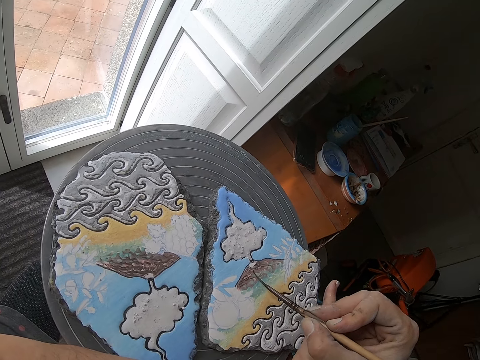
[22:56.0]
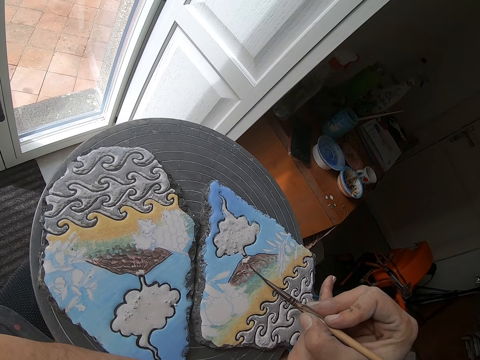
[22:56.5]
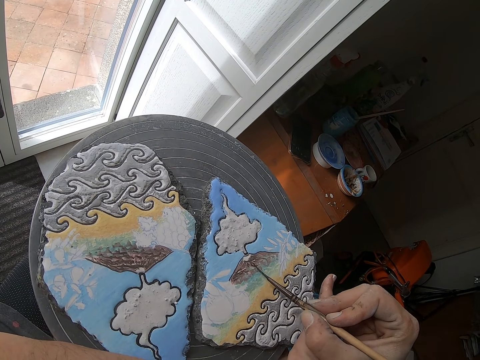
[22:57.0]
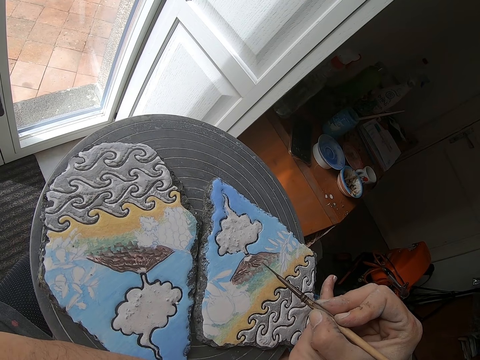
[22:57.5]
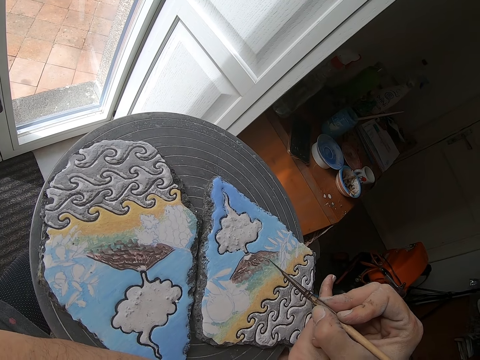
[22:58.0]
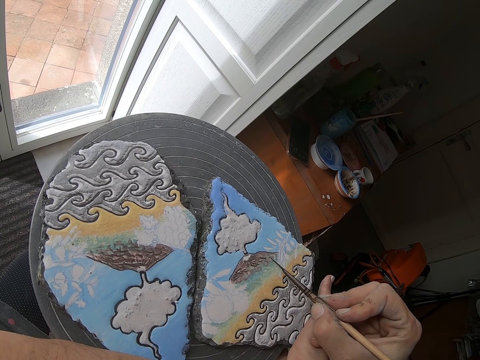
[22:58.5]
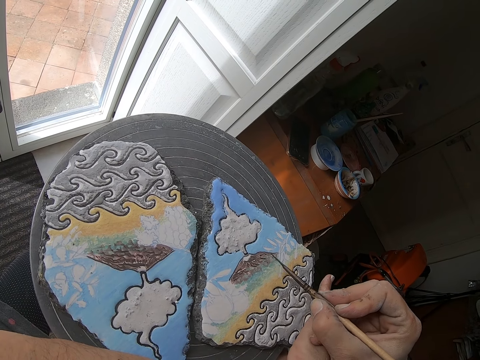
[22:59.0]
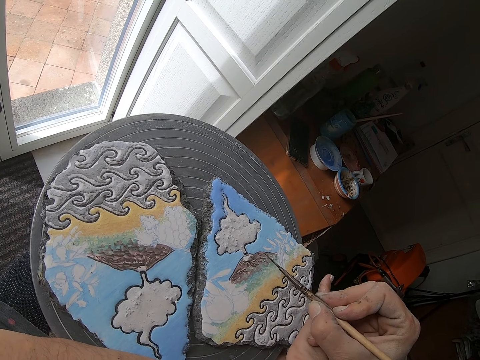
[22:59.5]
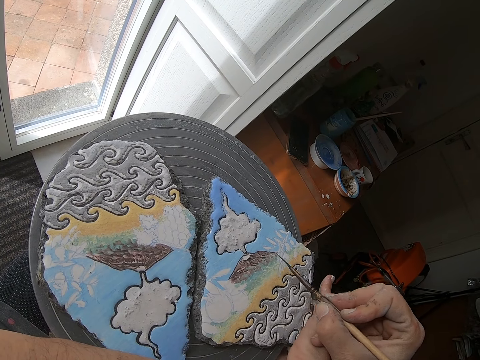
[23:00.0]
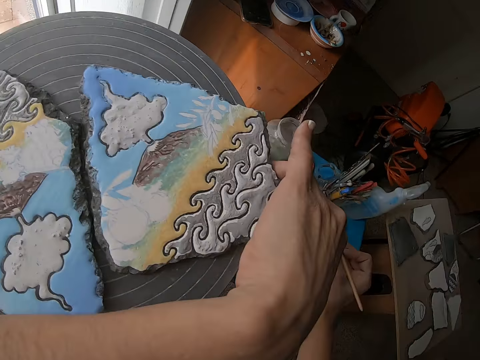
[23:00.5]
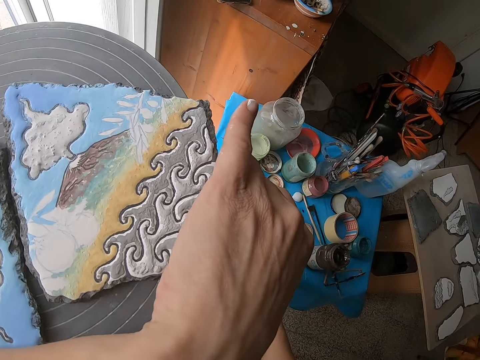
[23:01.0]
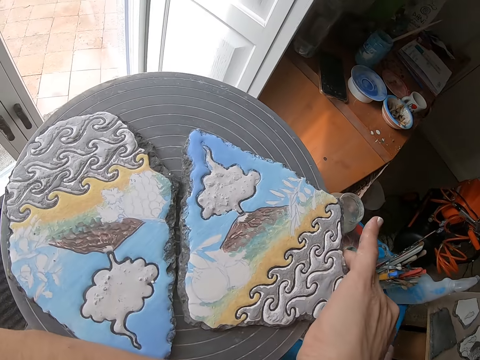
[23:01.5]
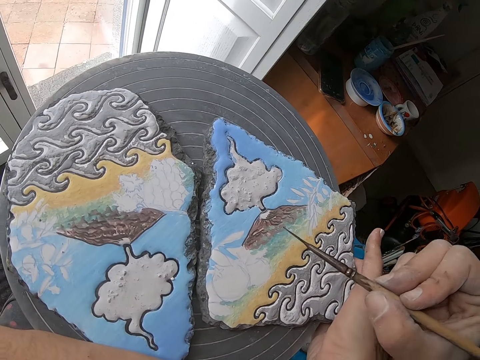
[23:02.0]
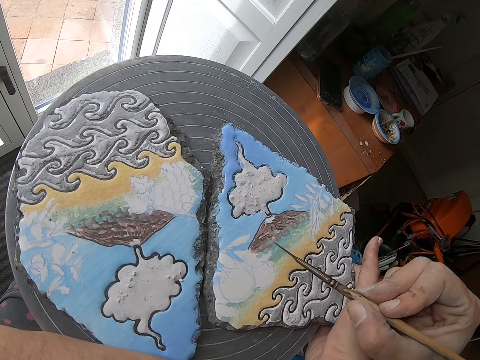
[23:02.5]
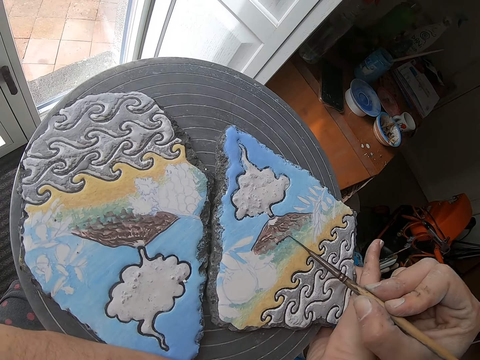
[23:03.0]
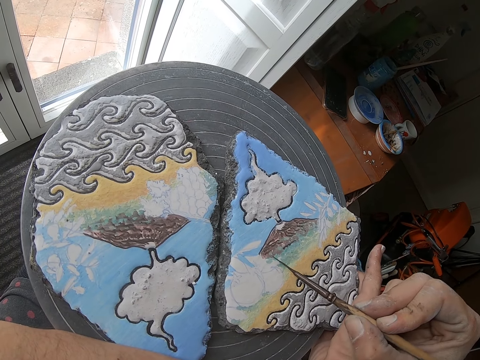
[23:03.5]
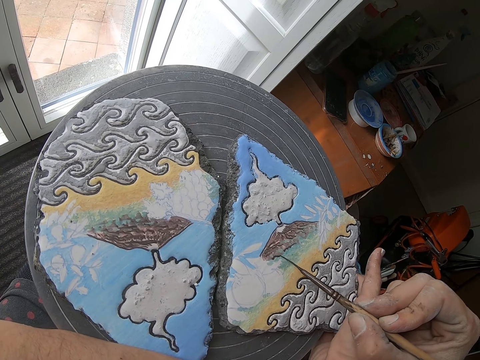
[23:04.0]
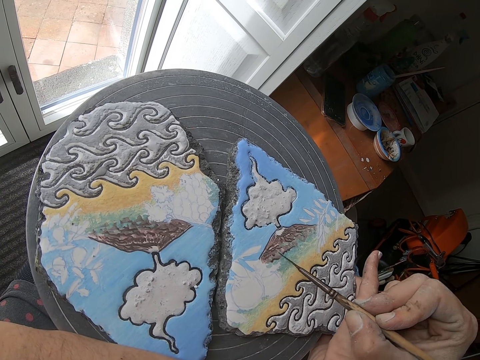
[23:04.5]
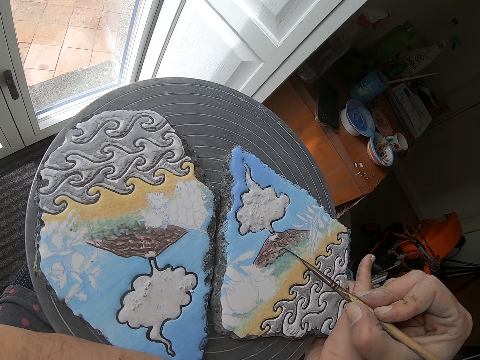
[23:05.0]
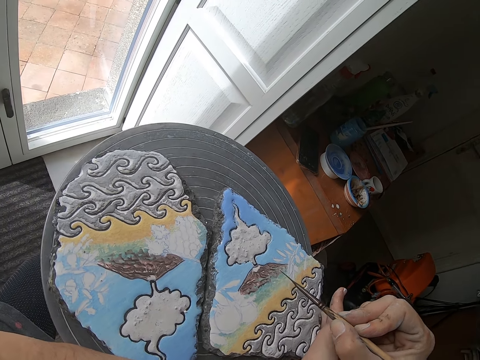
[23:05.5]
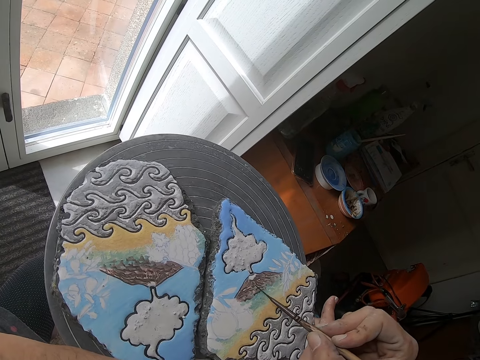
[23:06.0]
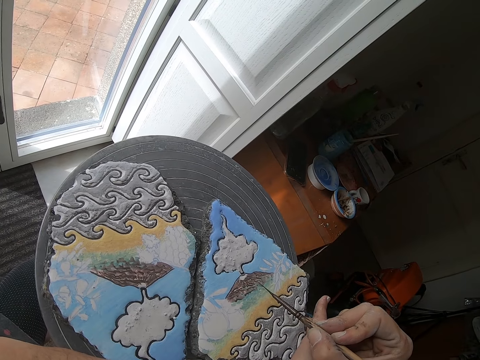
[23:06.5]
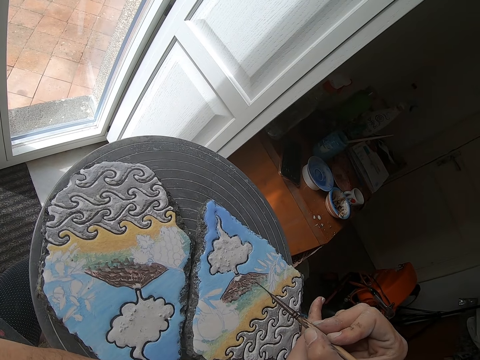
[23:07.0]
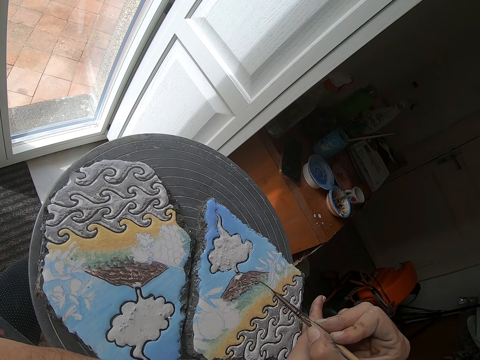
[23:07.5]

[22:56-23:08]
The camera wearer reaches for the paint on the table. He scoops some paint with the brush. He paints the embroidery with the brush in his right hand.

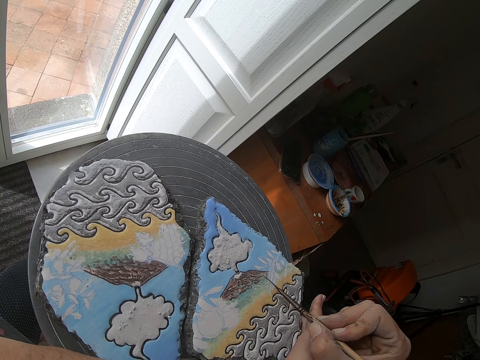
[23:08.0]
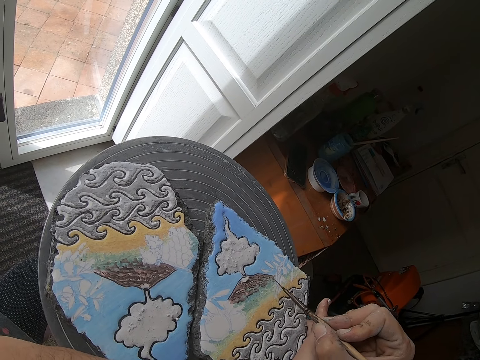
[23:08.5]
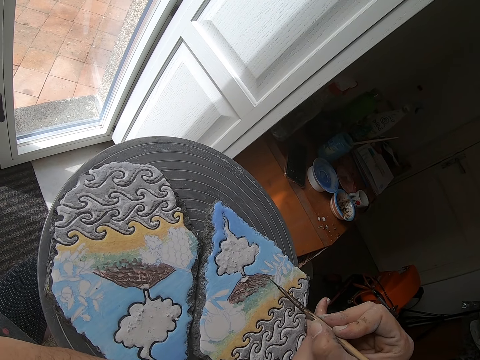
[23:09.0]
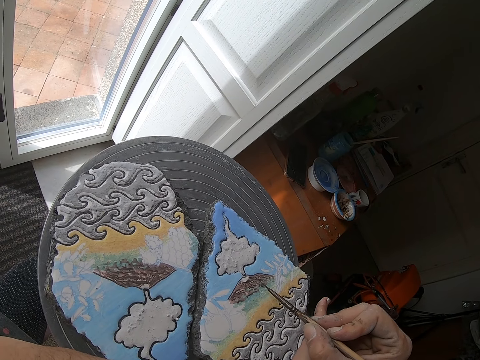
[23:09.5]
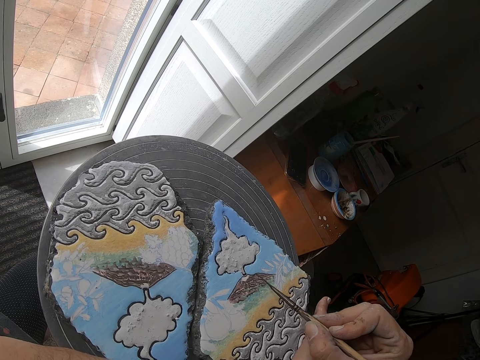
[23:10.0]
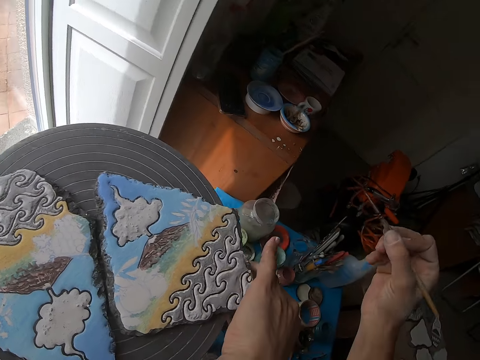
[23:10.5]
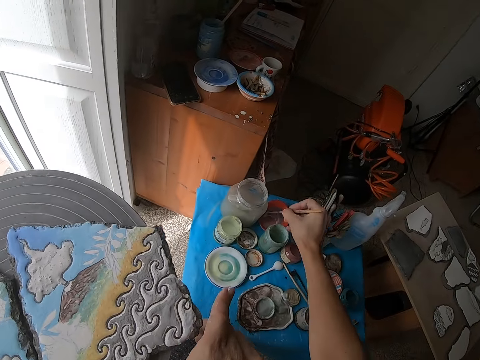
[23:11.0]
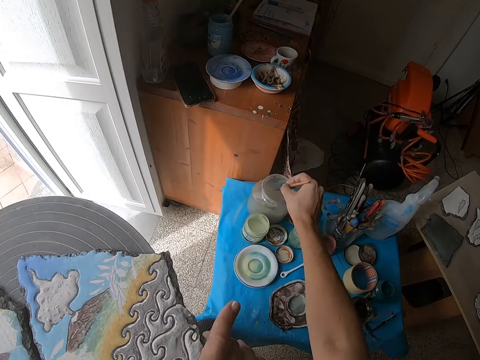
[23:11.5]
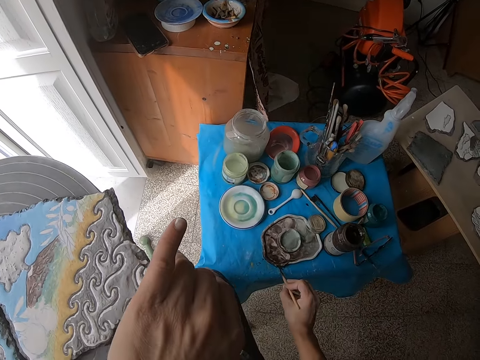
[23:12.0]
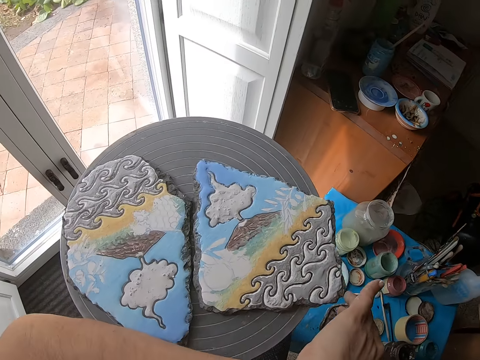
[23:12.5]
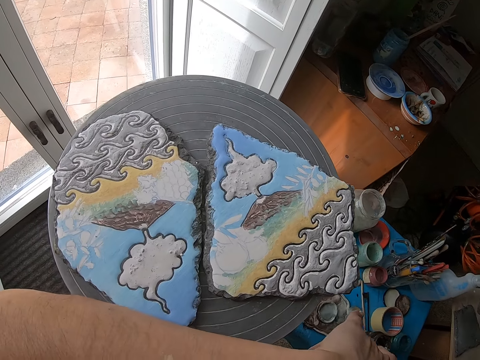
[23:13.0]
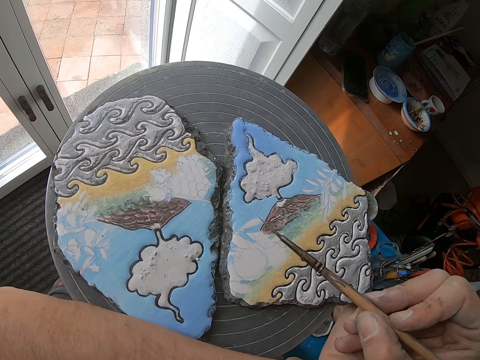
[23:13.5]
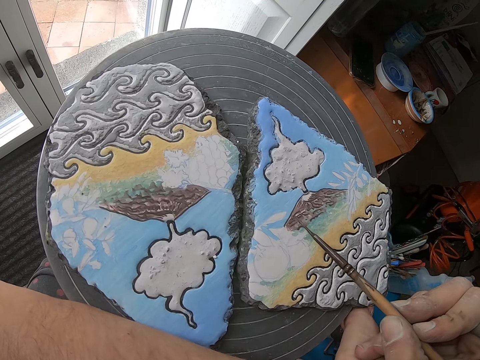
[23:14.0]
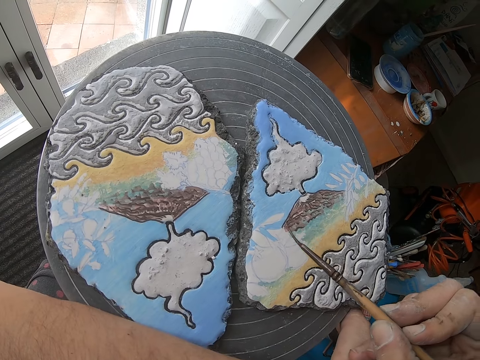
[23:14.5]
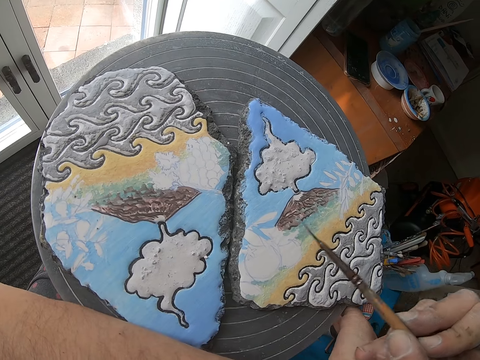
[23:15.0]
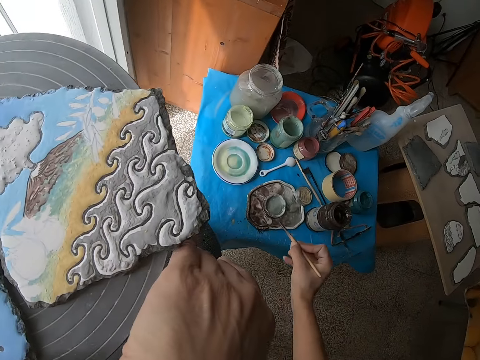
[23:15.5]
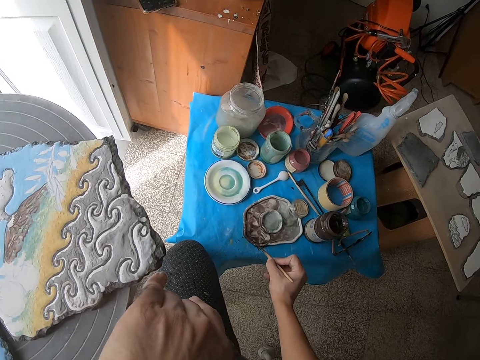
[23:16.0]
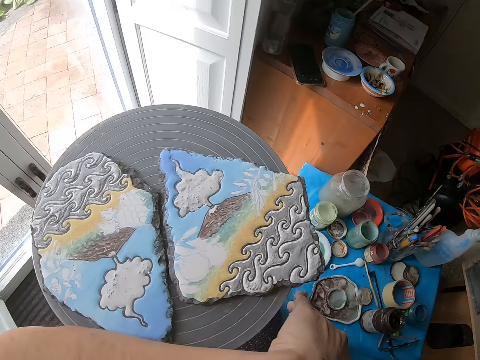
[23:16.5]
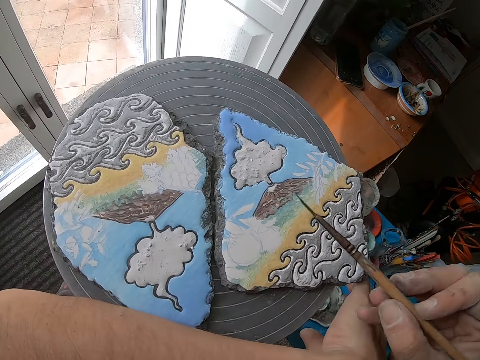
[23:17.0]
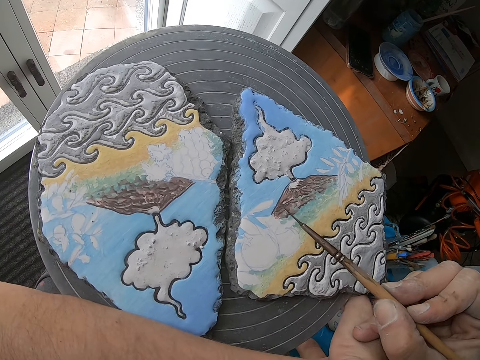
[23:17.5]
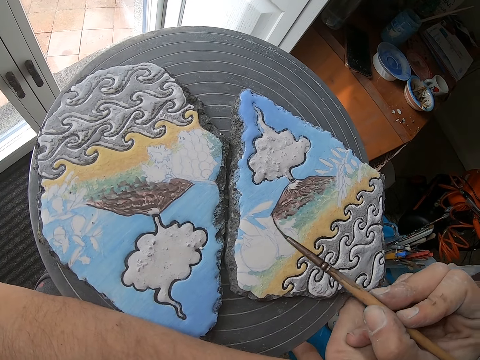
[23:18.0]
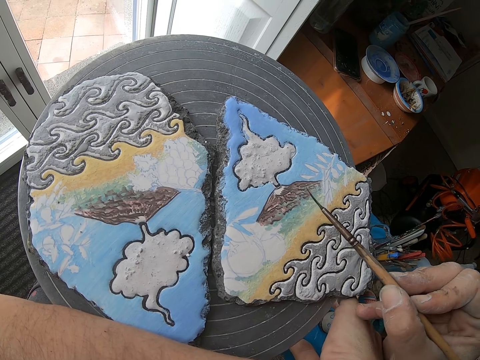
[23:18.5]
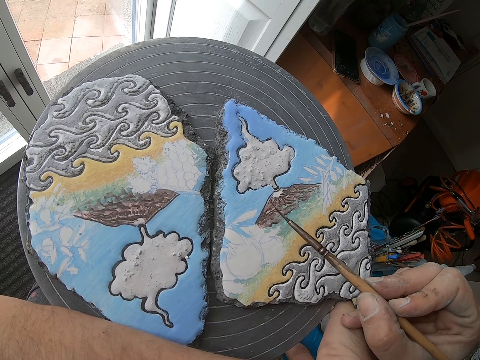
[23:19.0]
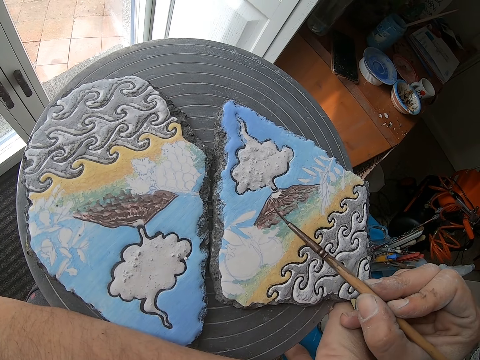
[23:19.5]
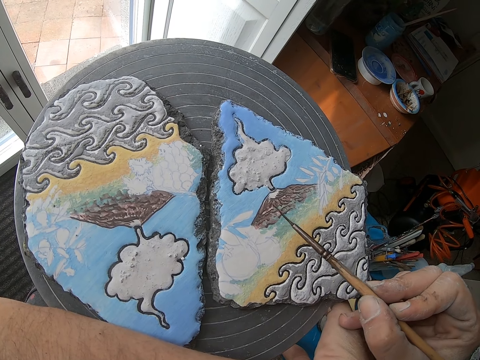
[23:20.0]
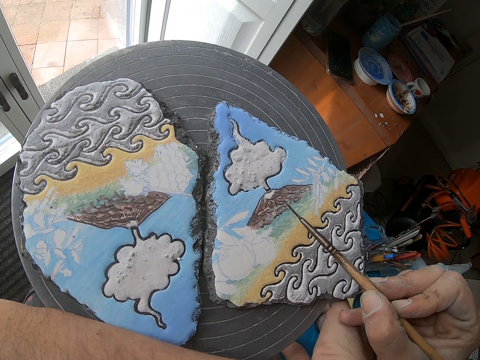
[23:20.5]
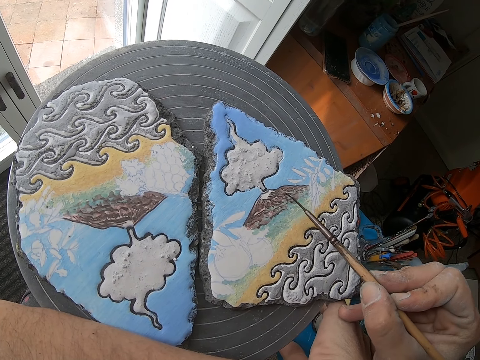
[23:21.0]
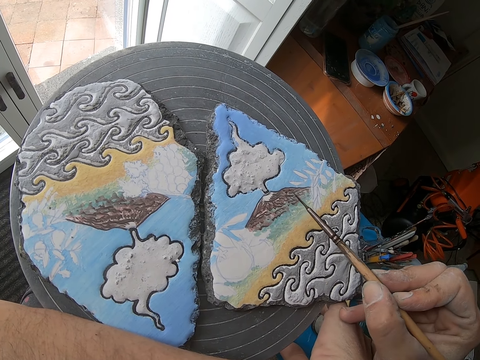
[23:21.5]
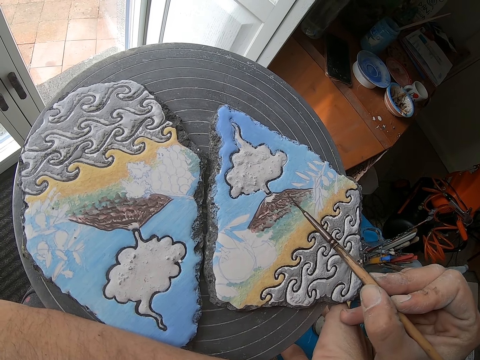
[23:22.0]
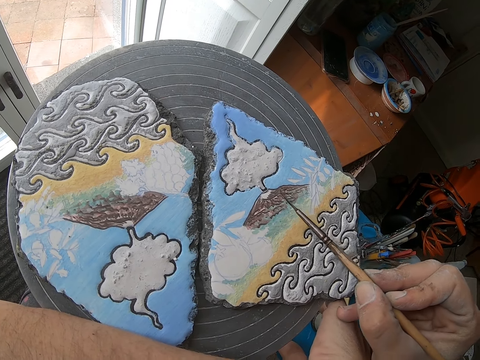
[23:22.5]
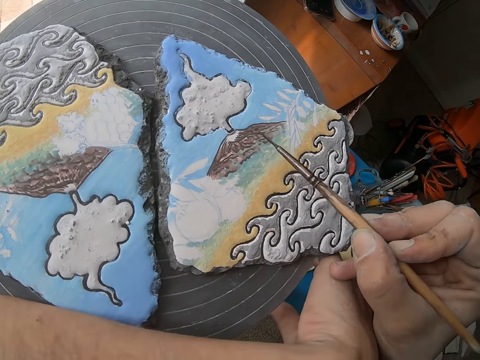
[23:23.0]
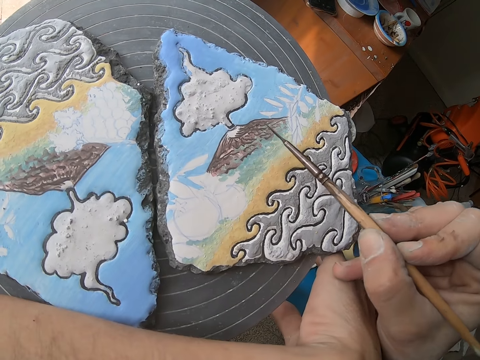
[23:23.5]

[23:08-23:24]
The camera wearer reaches for the paint on the table. He dips the brush into a jar of water on the table. He scoops some paint with the brush. He paints the embroidery with the brush in his right hand. He reaches for the paint on the table. He scoops some paint with the brush. He paints the embroidery with the brush in his right hand.
